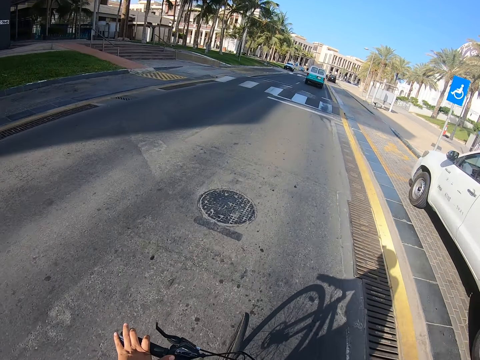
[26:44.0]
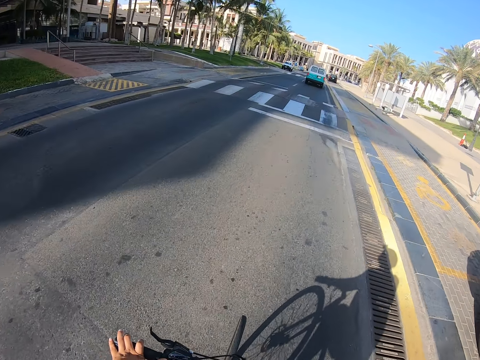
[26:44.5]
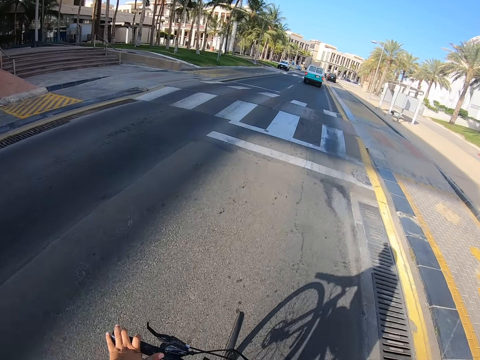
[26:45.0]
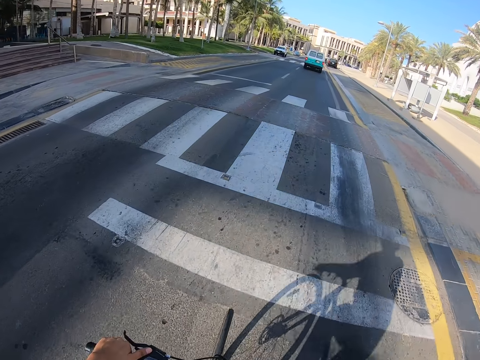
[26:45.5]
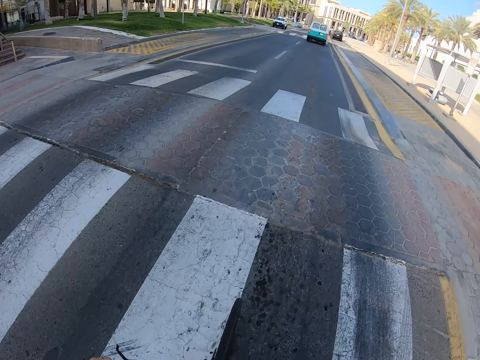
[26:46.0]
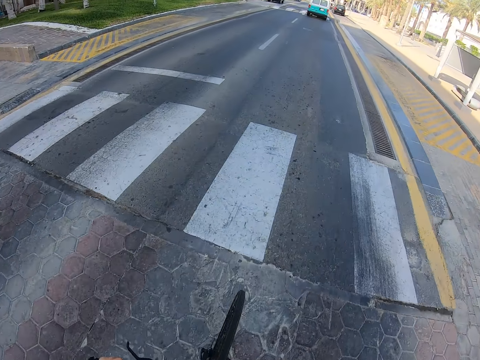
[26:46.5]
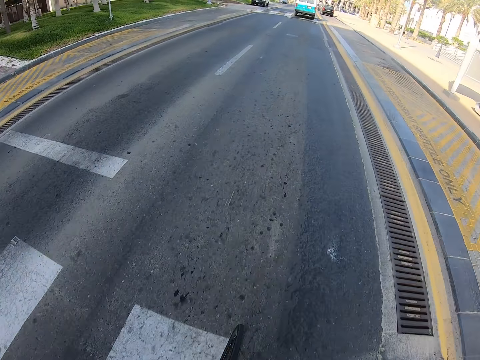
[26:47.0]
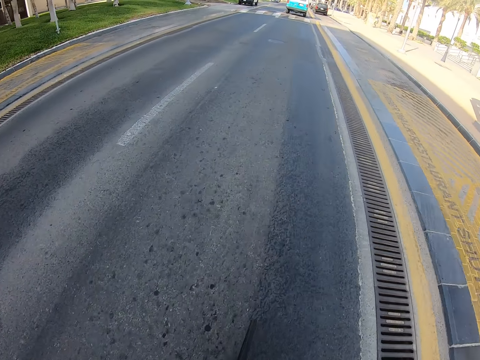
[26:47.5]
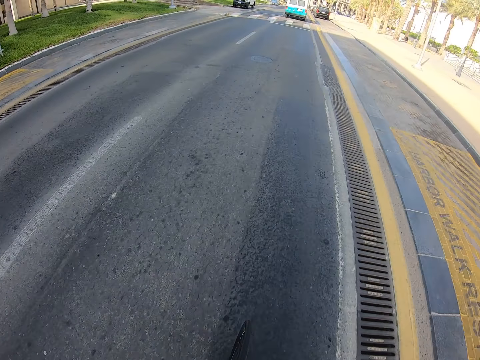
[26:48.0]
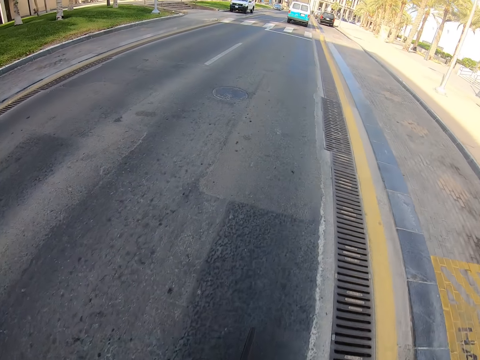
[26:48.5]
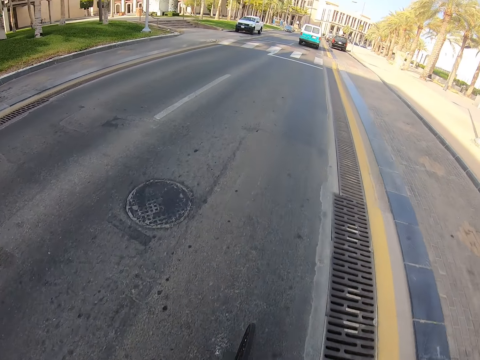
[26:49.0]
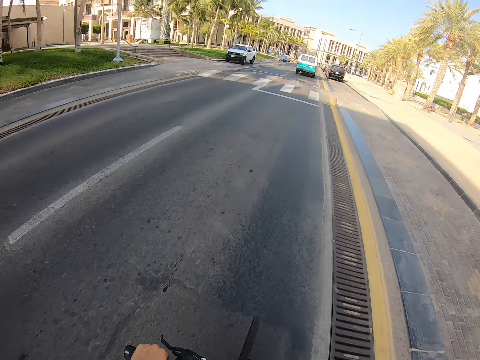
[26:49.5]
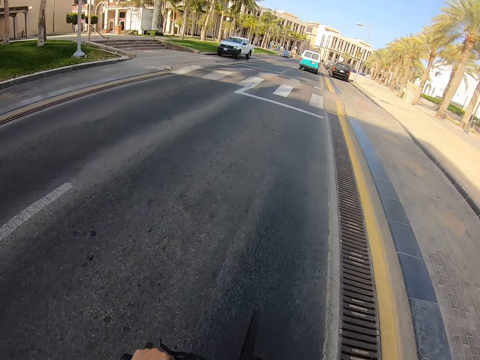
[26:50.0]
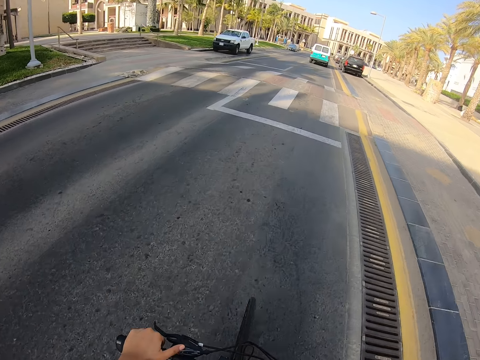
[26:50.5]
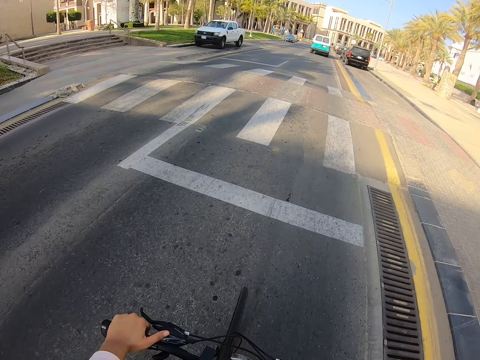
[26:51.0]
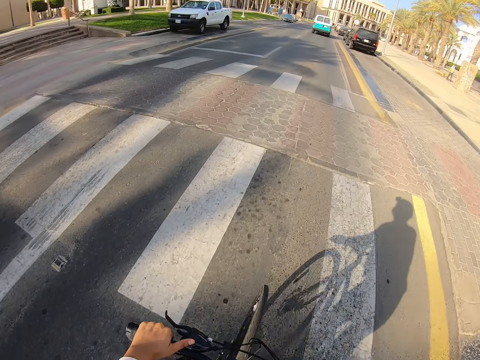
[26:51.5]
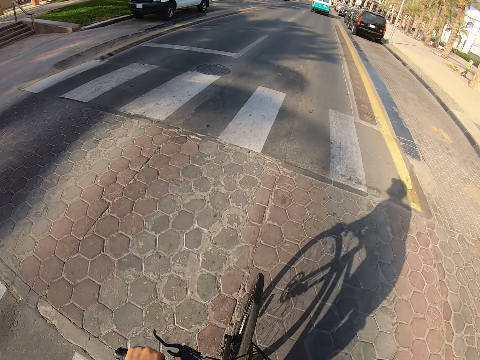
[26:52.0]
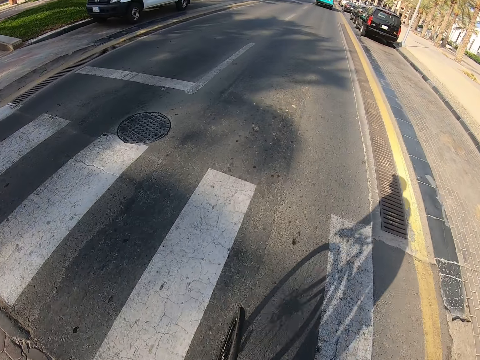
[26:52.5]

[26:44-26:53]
The camera wearer rides over the bump.

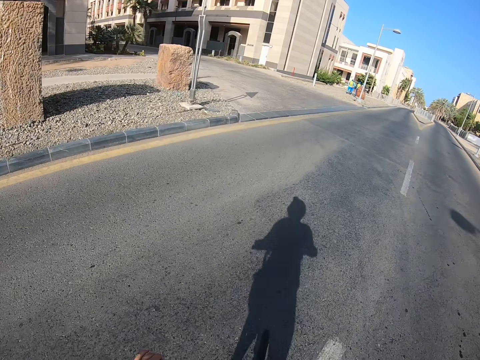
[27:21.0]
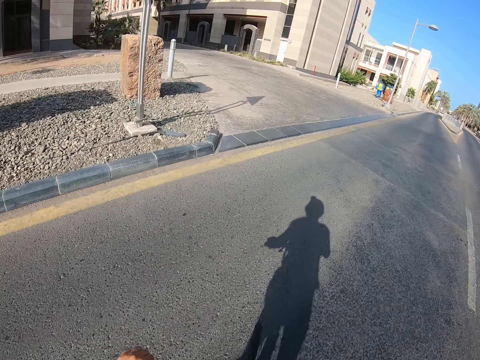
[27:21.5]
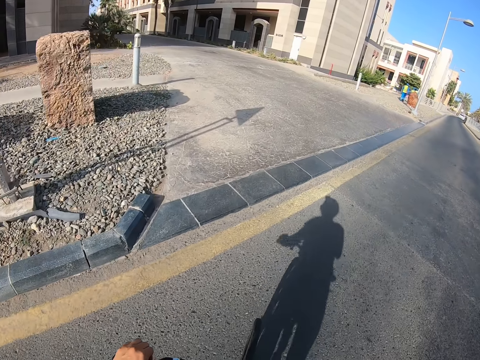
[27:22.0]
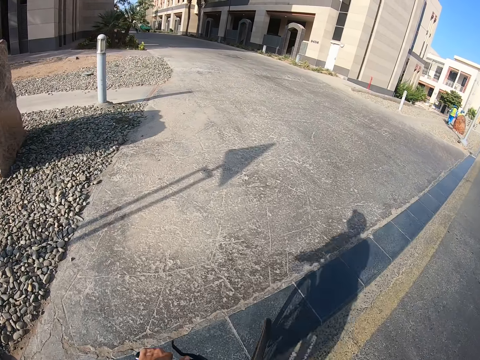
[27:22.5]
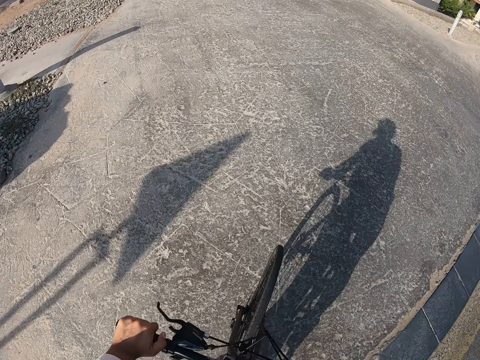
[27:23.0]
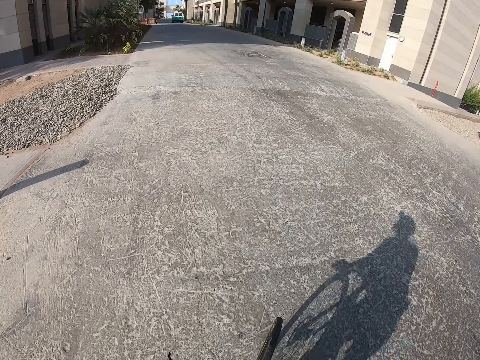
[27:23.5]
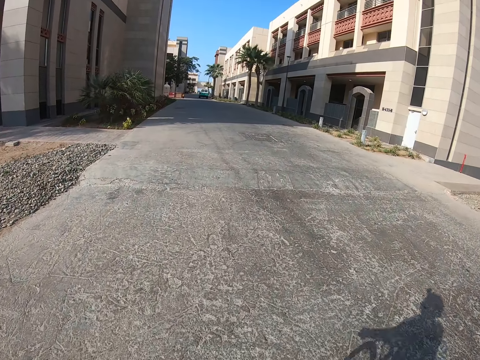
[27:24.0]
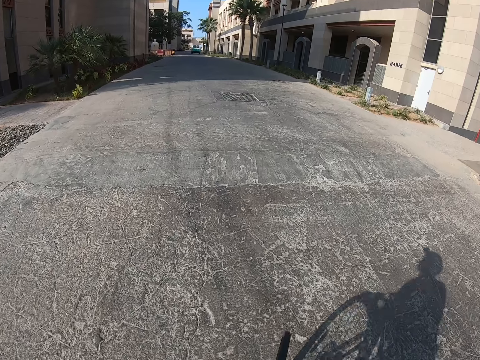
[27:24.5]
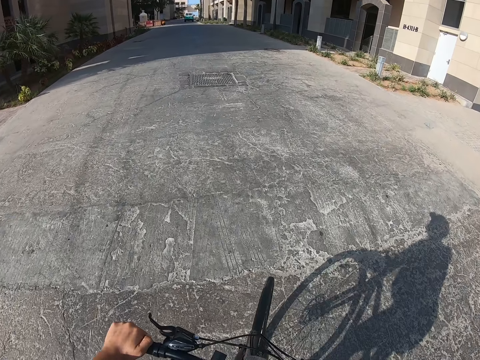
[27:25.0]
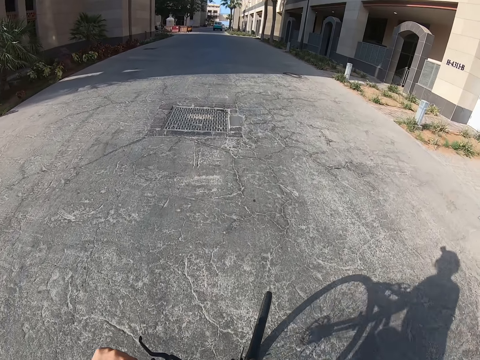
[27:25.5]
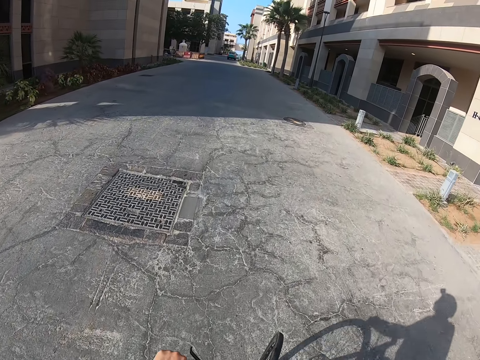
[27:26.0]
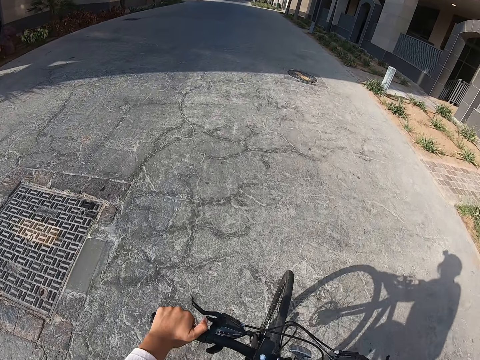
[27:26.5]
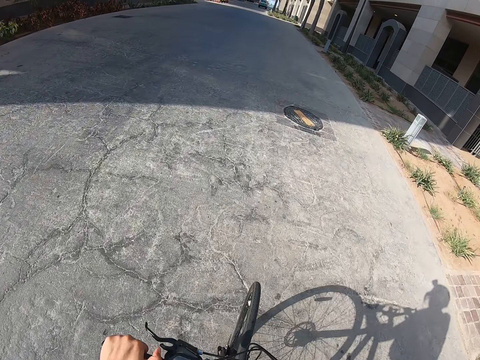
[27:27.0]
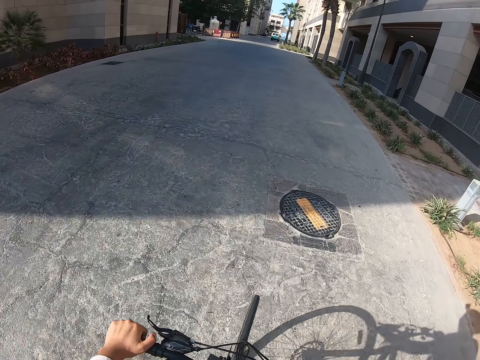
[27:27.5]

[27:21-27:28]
The camera wearer makes a left turn.

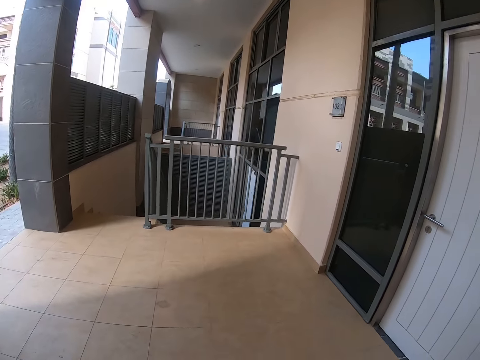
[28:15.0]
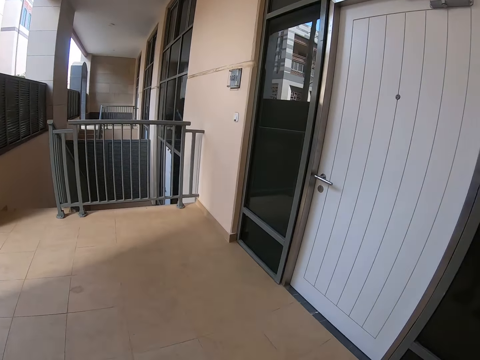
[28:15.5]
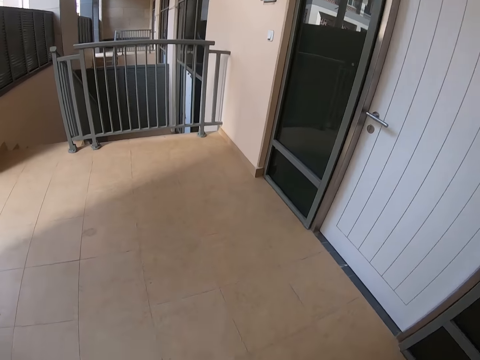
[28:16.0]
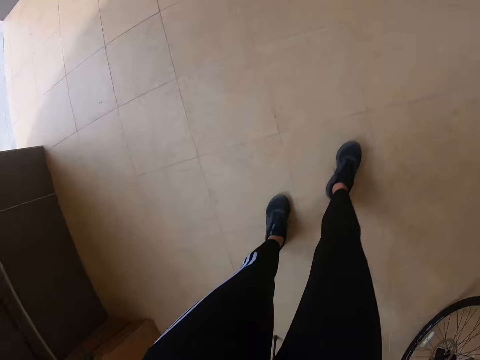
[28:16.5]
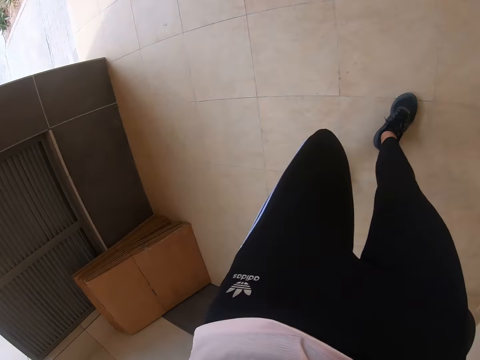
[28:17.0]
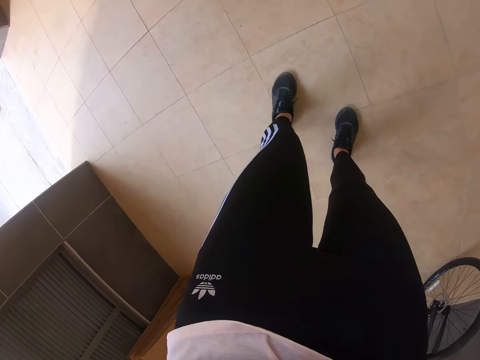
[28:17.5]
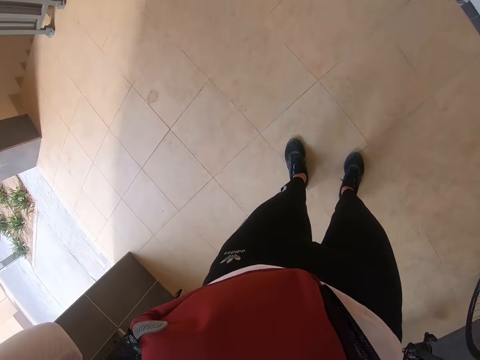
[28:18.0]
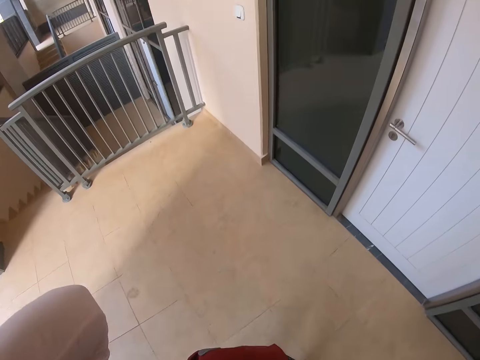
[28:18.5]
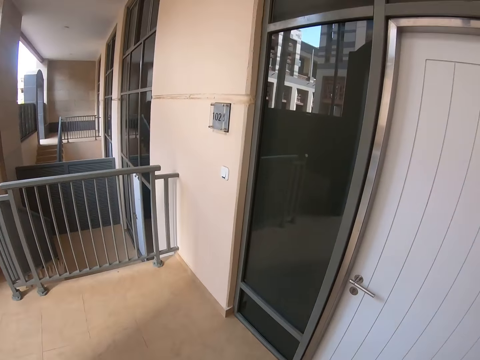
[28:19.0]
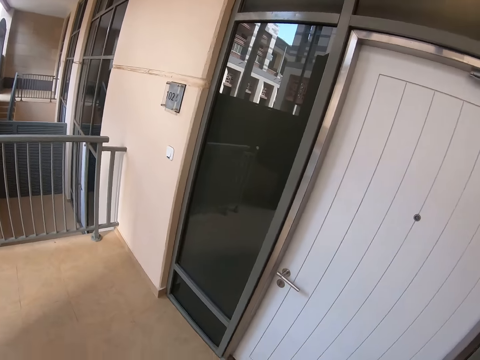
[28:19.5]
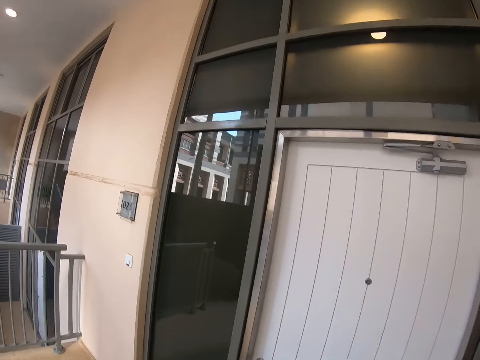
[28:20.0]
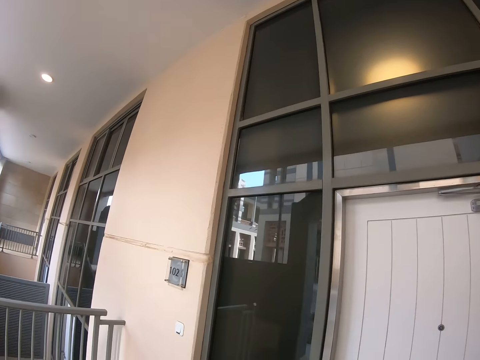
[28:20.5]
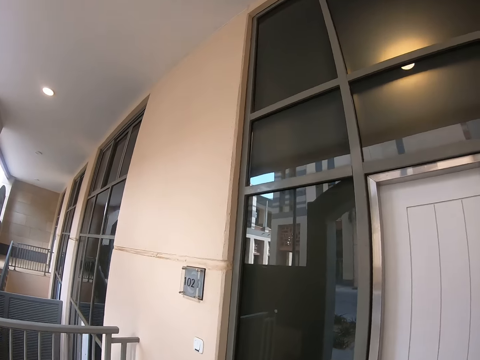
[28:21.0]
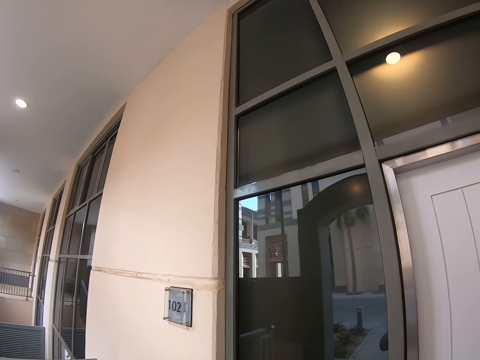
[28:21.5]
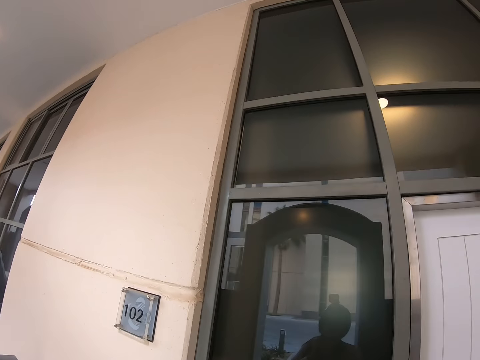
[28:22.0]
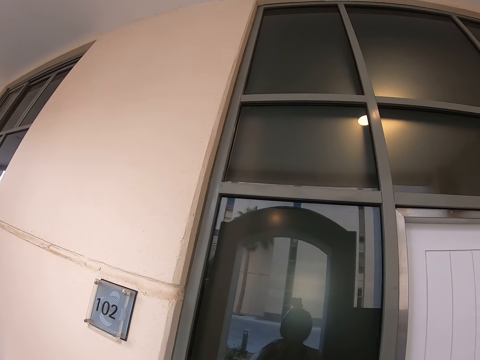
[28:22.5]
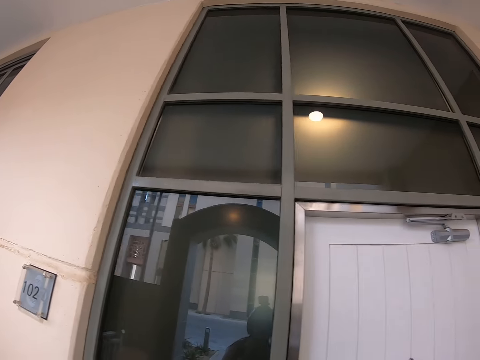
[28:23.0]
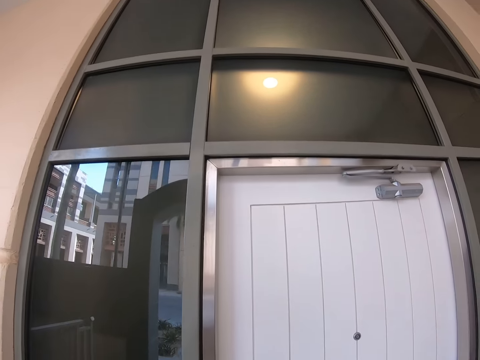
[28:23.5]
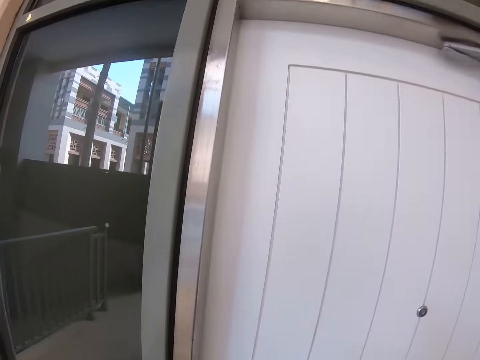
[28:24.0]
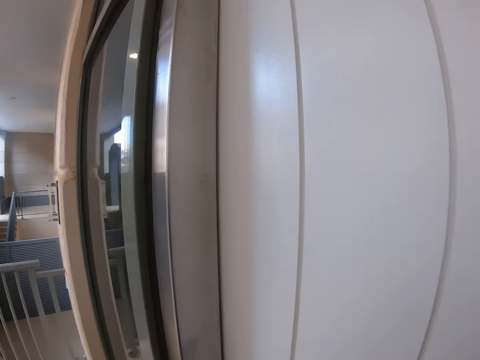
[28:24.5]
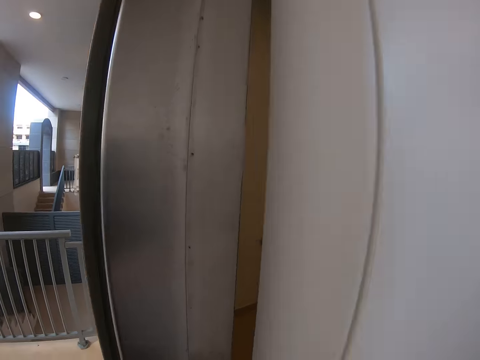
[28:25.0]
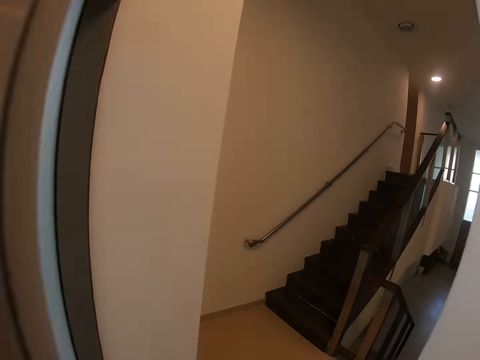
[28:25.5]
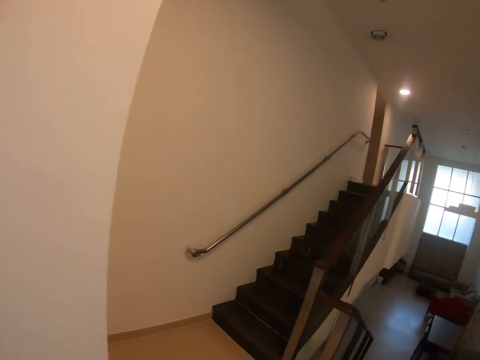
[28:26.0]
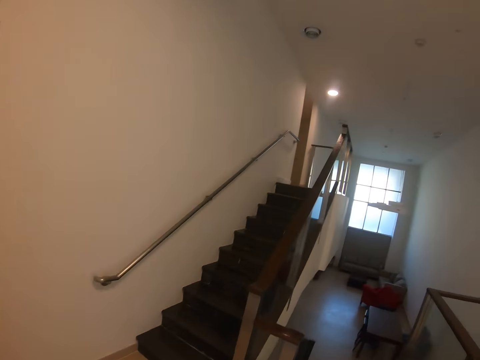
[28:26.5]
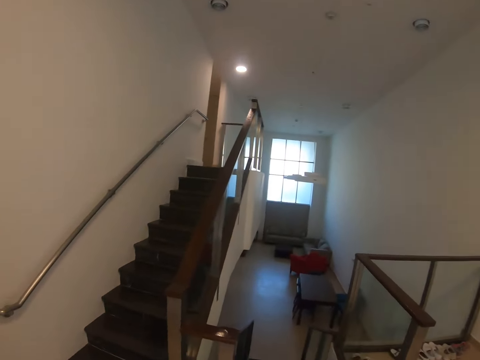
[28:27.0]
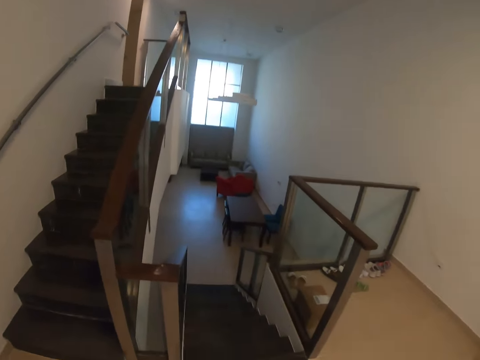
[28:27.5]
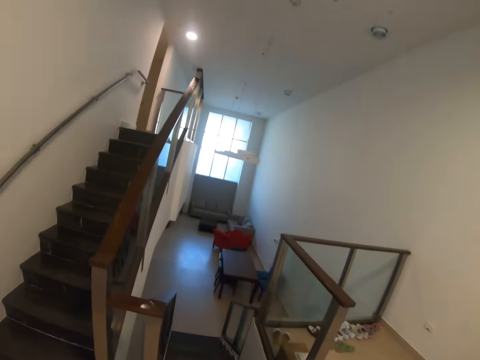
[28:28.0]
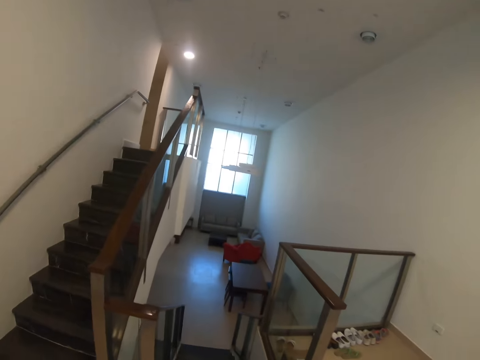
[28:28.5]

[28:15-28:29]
The camera wearer looks at the floor. They make a step. They look at the floor. They look around. They walk around. They look at the wall. They make a step. They look at the door. They open the door. They enter the house. They look around the house.
